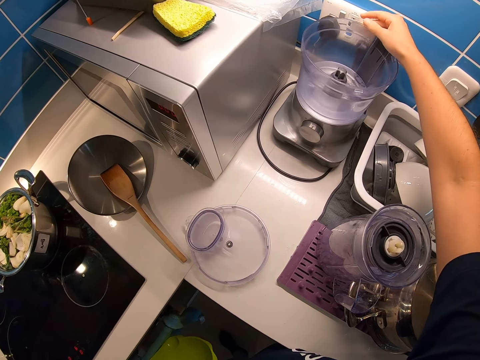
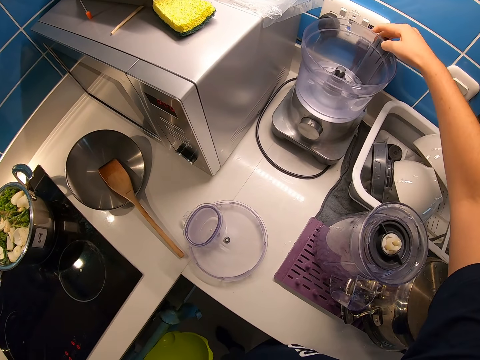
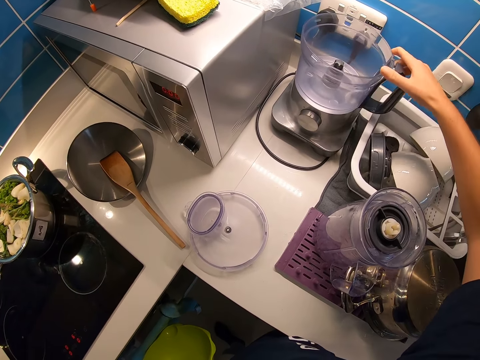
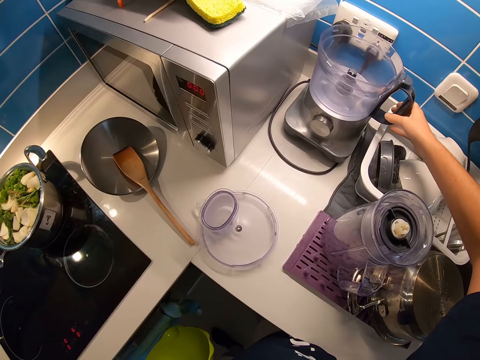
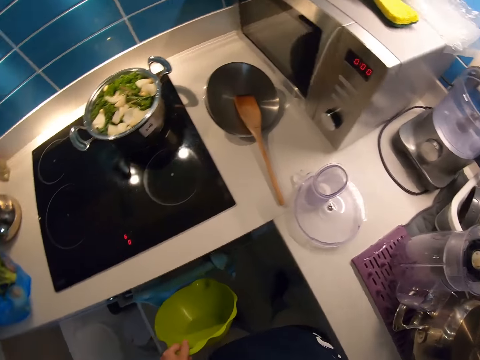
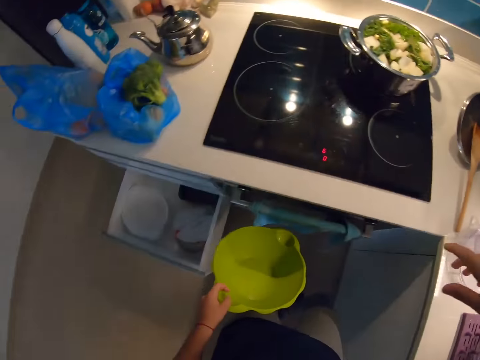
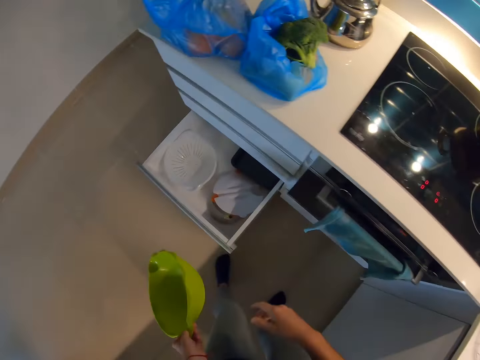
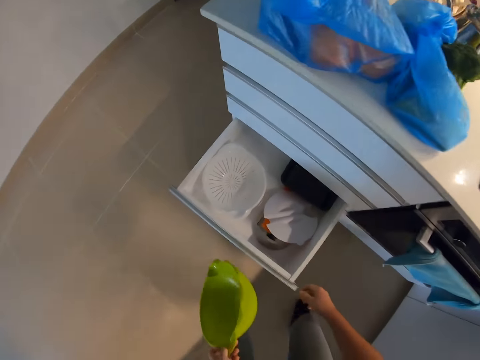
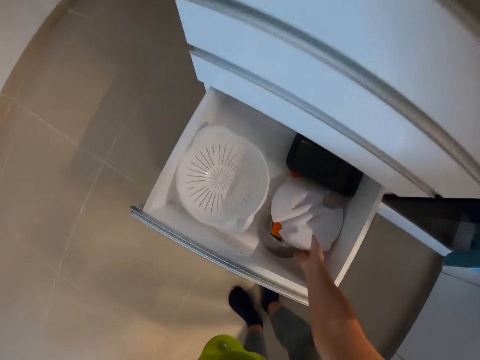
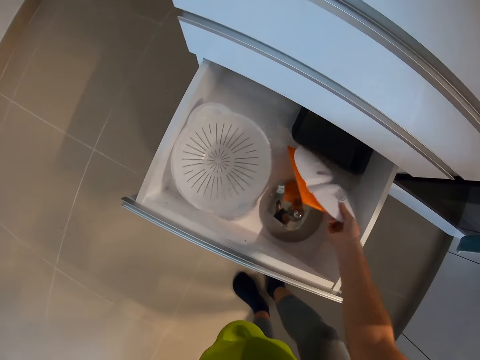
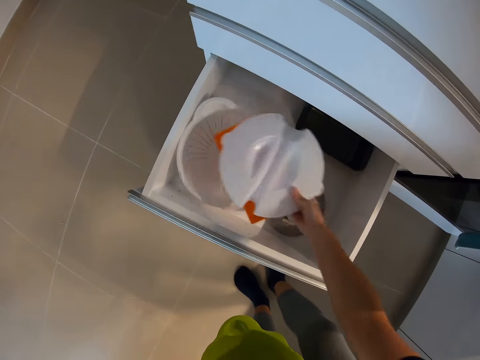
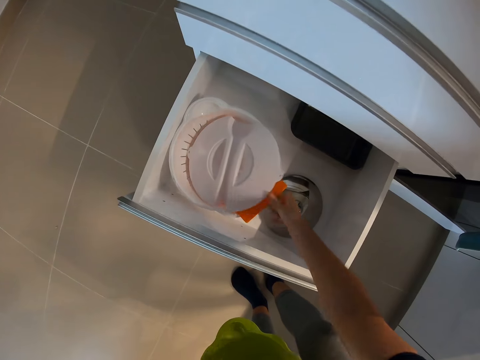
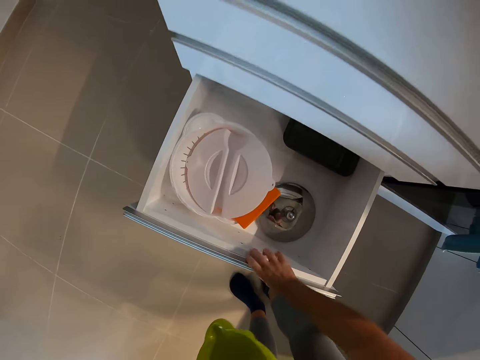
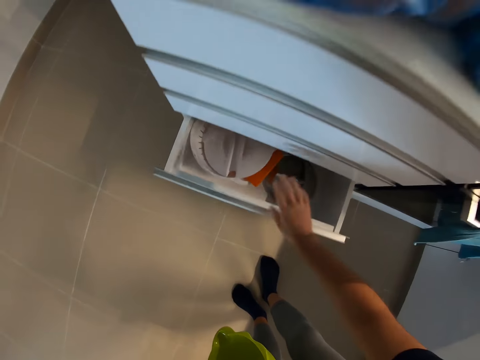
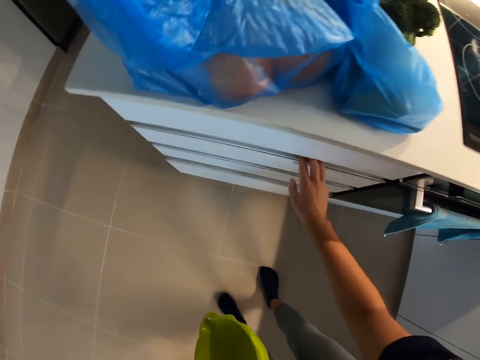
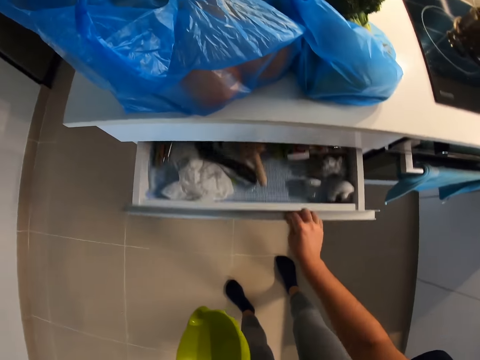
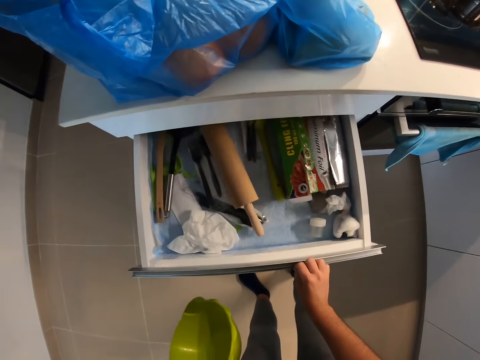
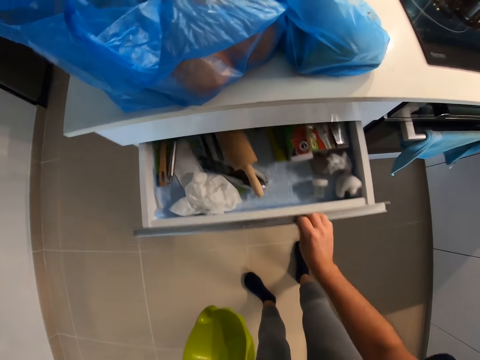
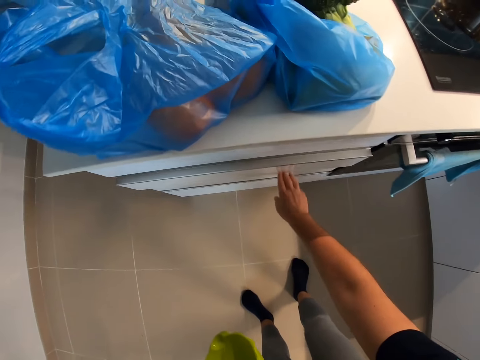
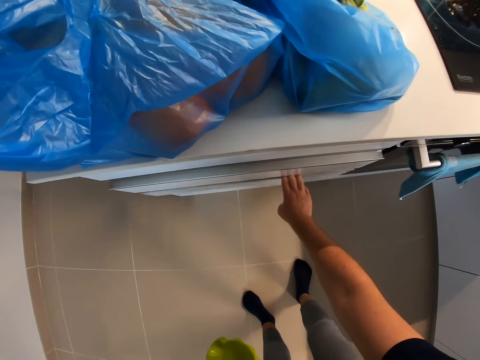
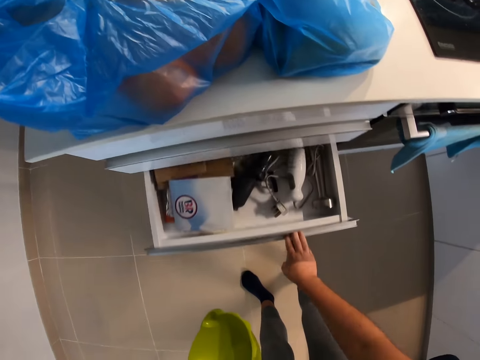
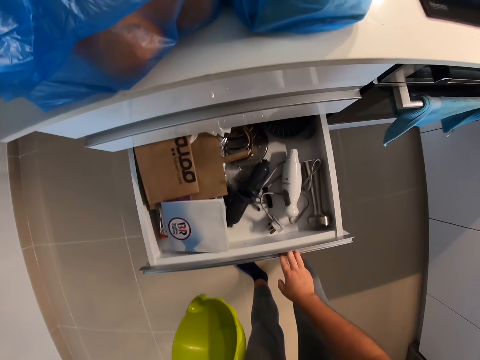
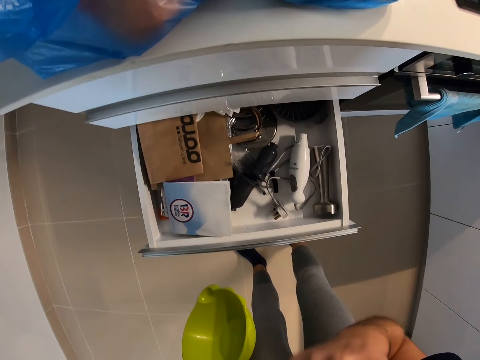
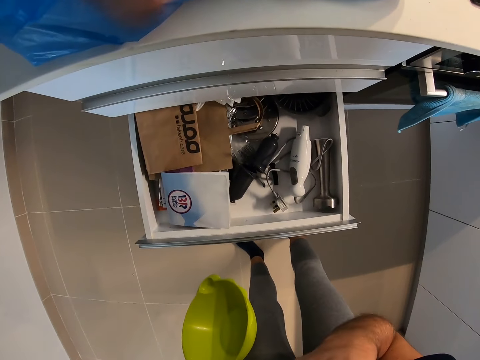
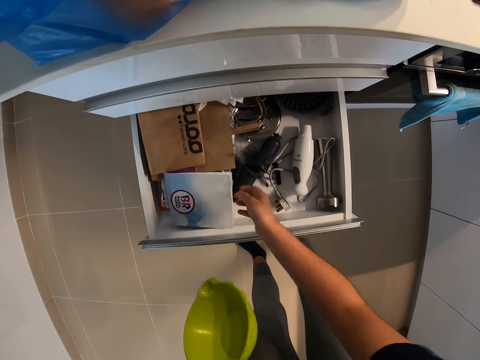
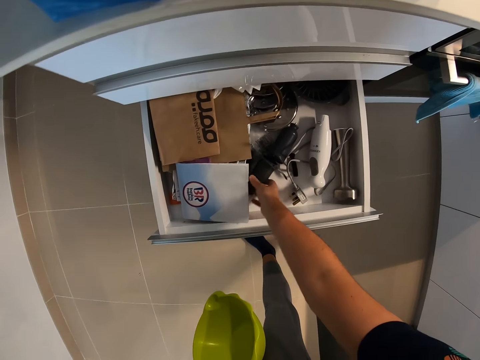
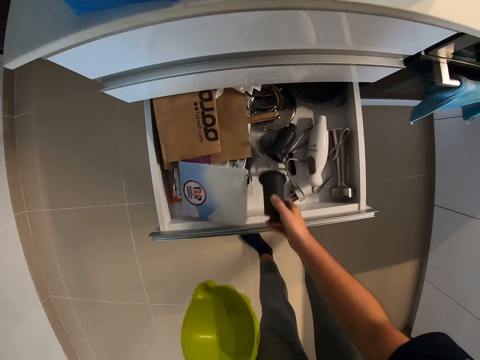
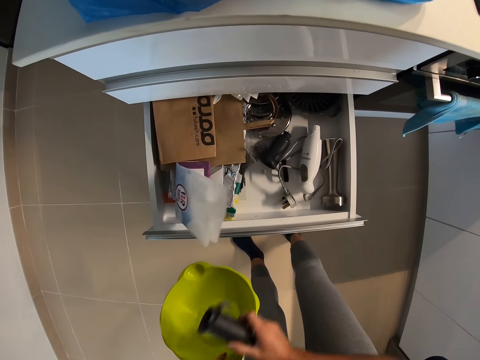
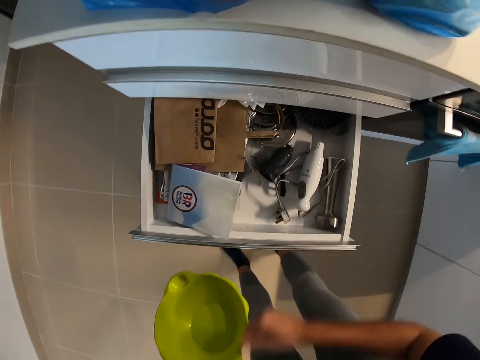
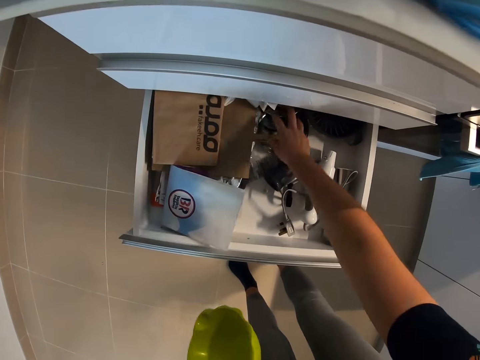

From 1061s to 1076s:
The camera wearer arranges items in the drawer. He moves a plastic lid aside with his right hand. He closes the lower drawer with his right hand. He opens the top drawer with his right hand. He closes the top drawer with his right hand. He opens the middle drawer with his right hand. He touches his face with his right hand. He picks a blender blade from the middle drawer with his right hand. He passes the blender blade from his right hand to his left hand.

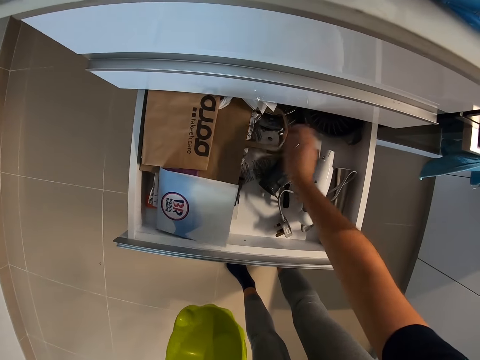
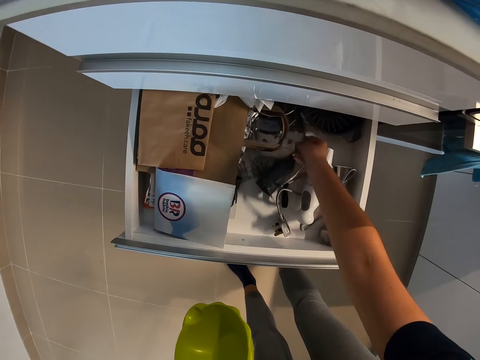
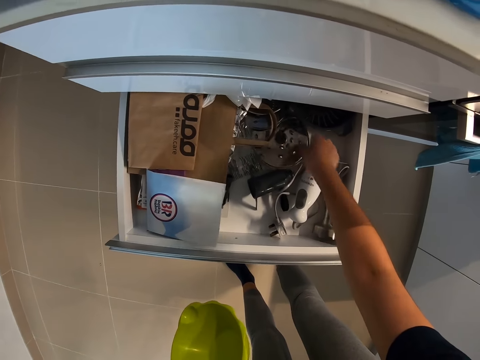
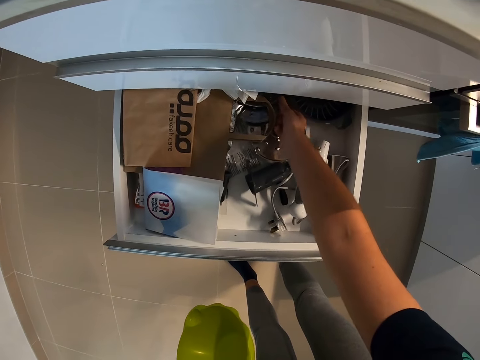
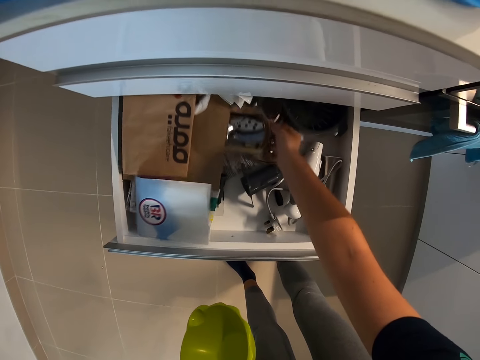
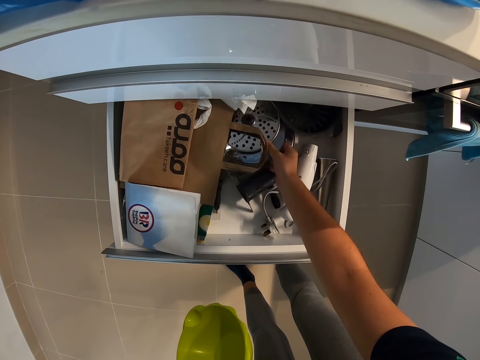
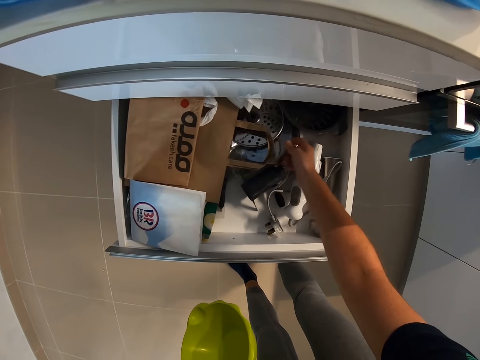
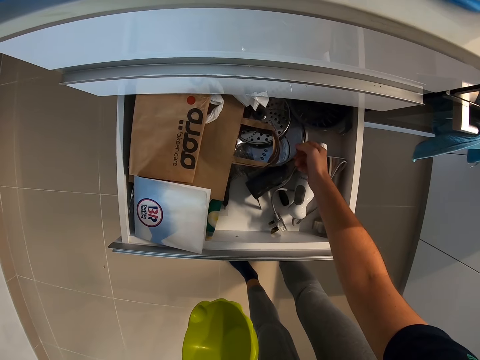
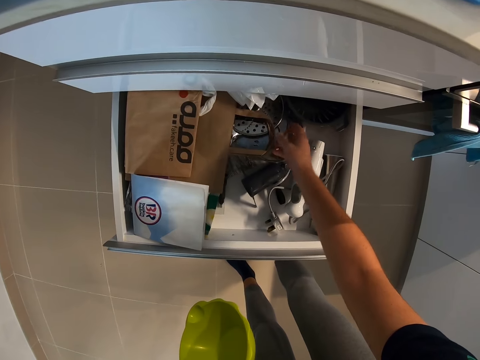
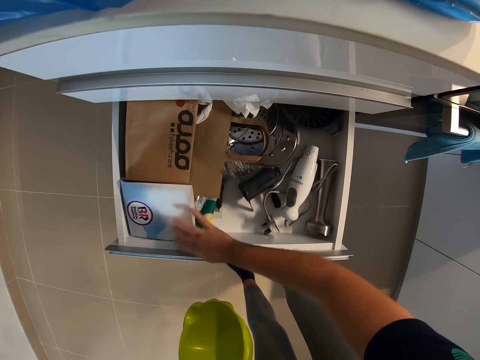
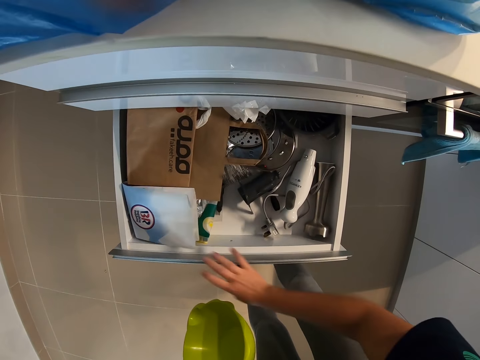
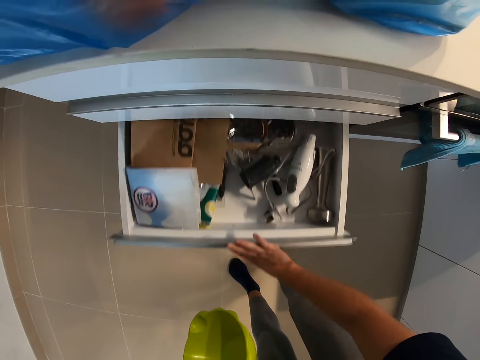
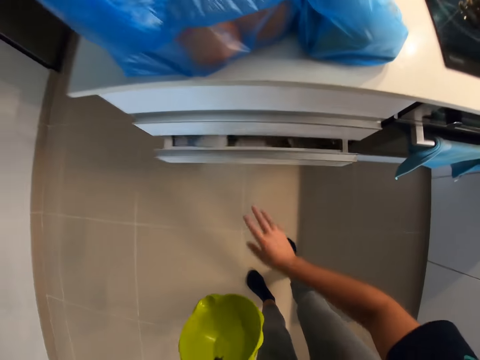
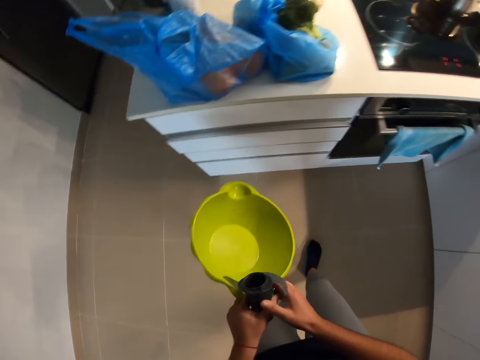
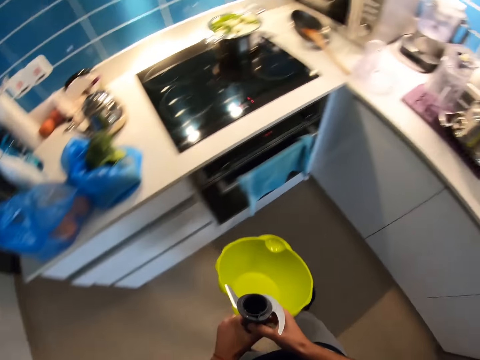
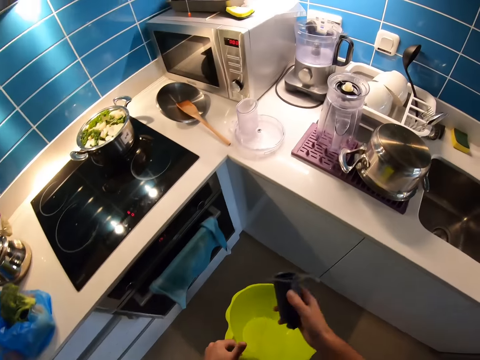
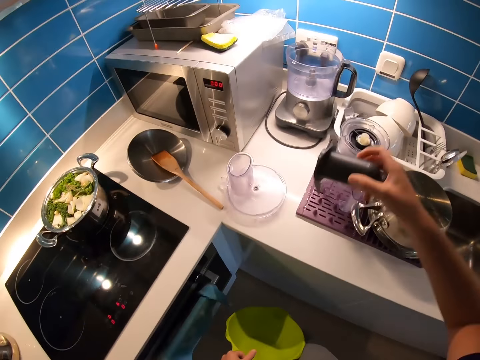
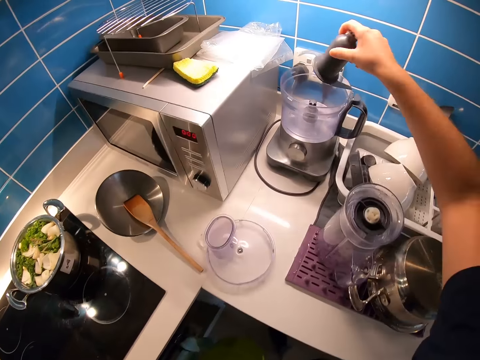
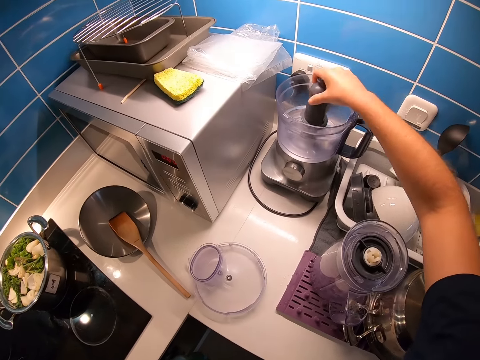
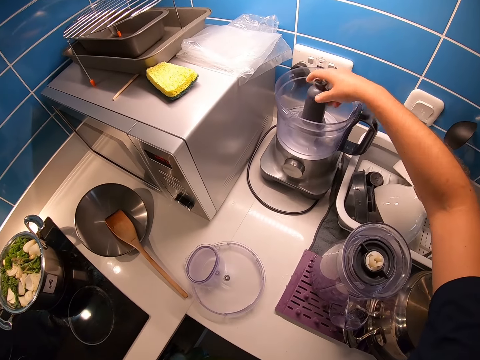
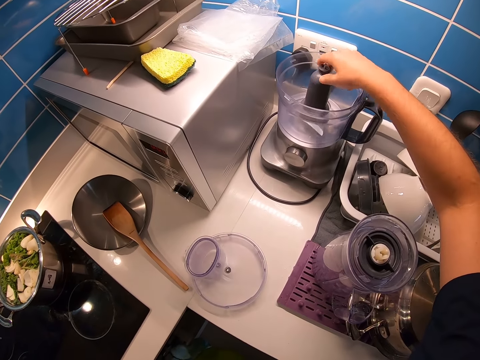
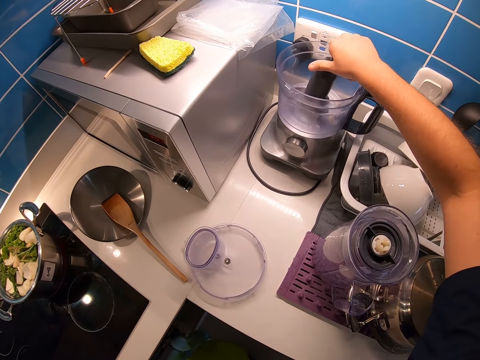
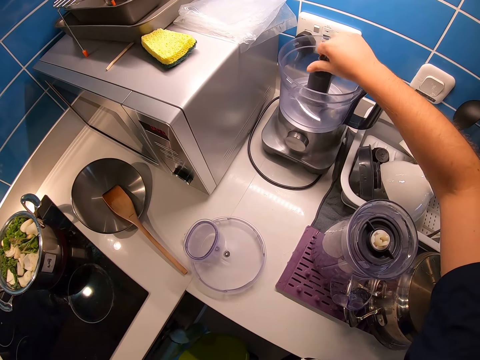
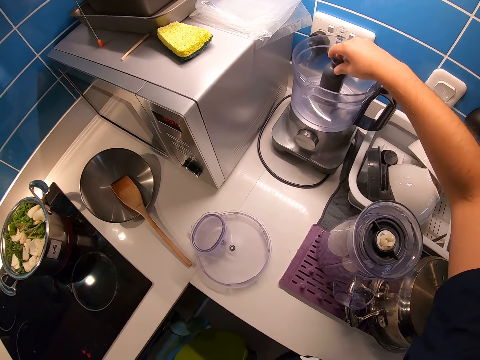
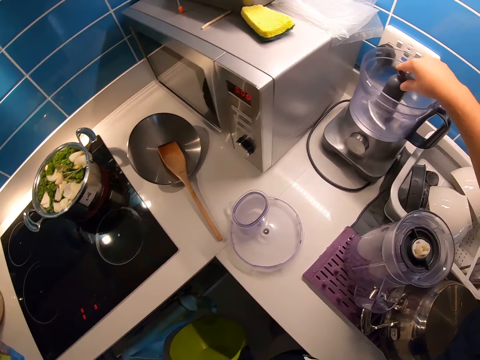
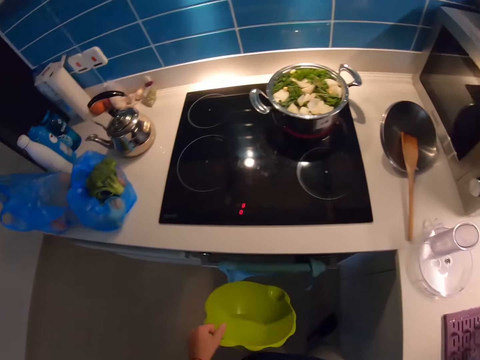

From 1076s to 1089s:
The camera wearer touches a paper bag in the middle drawer with his right hand. He holds a metal plate in the middle drawer with his right hand. He holds another metal plate in the middle drawer with his right hand. He touches another paper bag in the middle drawer with his right hand. He closes the middle drawer with his right hand. He walks in the kitchen. He holds the blender blade with both hands. He drops the blender blade into the blender jug with his right hand. He screws the blender blade in the blender jug with his right hand.
